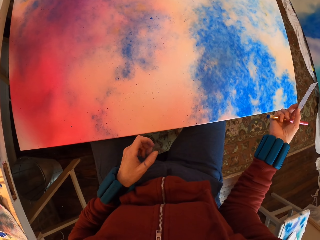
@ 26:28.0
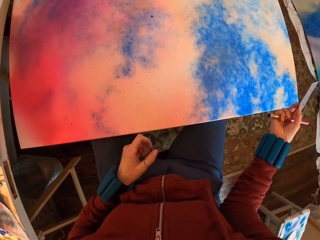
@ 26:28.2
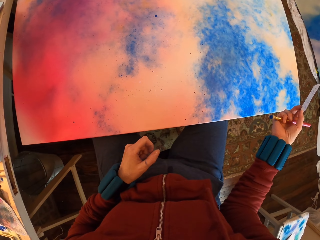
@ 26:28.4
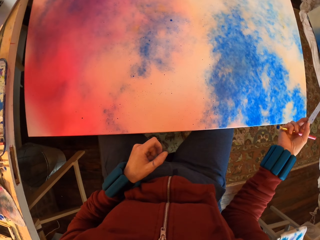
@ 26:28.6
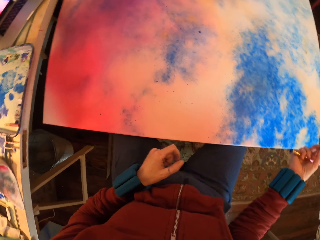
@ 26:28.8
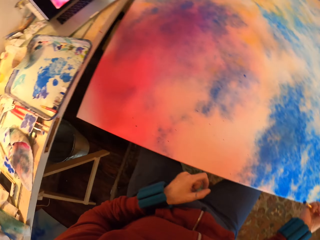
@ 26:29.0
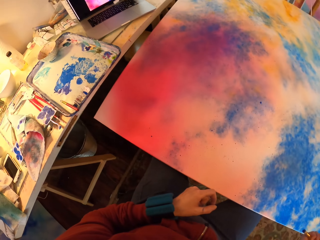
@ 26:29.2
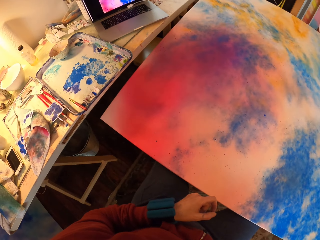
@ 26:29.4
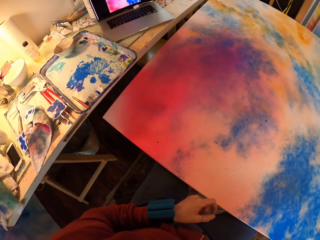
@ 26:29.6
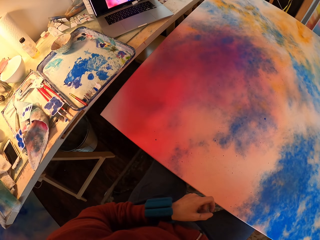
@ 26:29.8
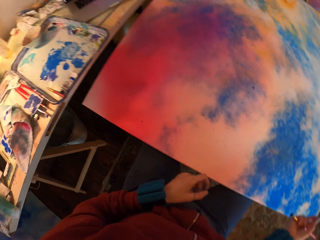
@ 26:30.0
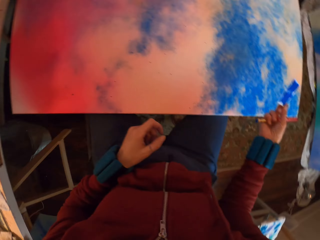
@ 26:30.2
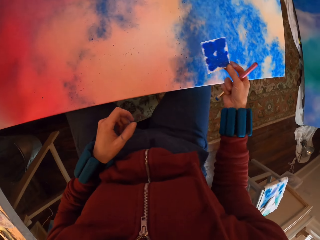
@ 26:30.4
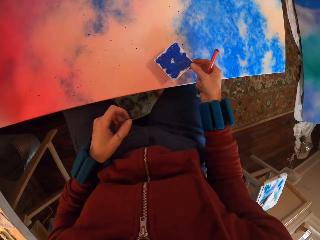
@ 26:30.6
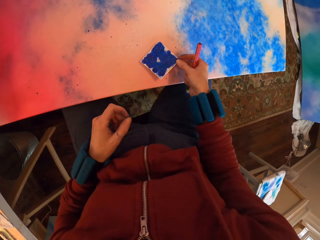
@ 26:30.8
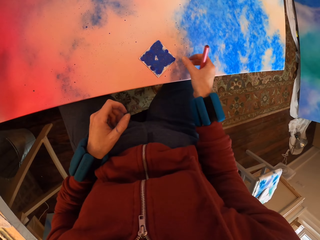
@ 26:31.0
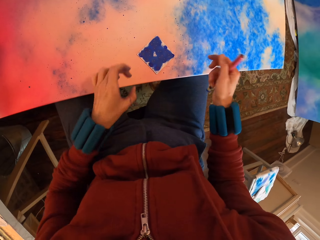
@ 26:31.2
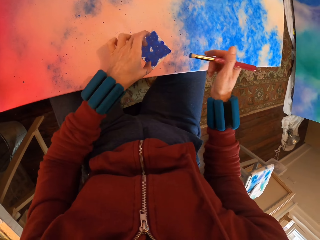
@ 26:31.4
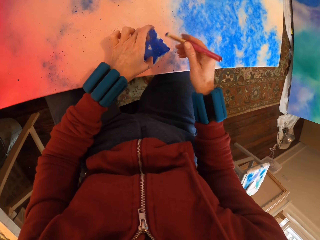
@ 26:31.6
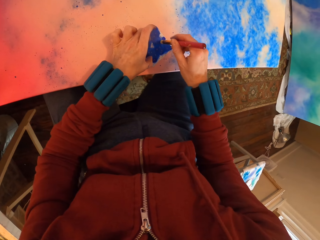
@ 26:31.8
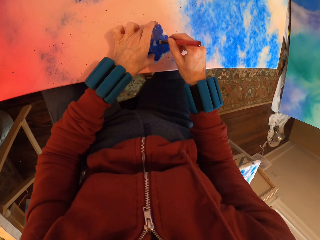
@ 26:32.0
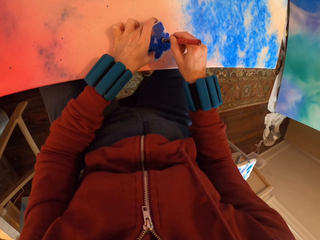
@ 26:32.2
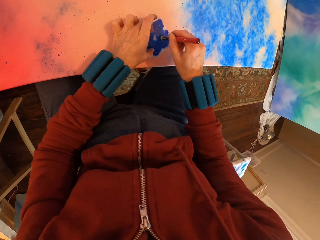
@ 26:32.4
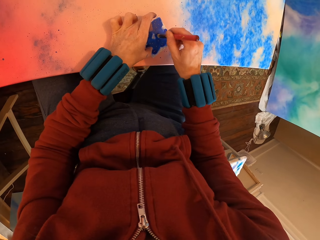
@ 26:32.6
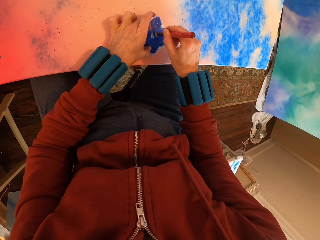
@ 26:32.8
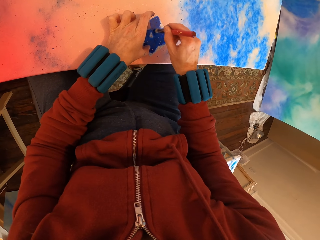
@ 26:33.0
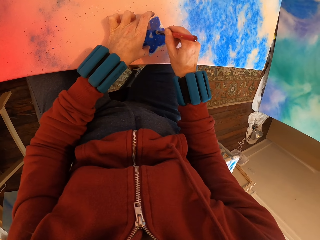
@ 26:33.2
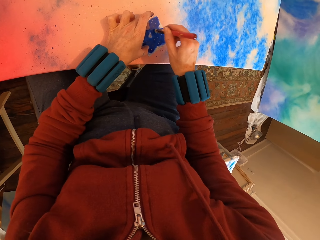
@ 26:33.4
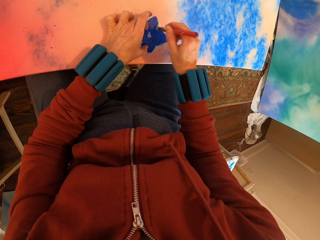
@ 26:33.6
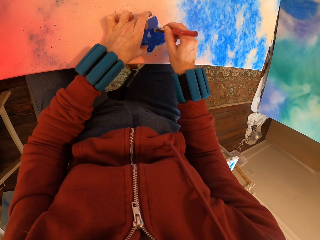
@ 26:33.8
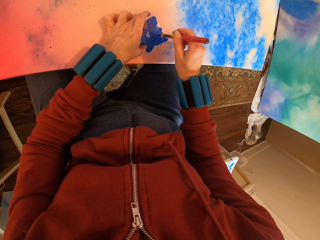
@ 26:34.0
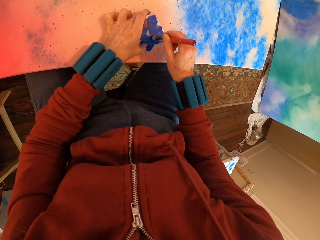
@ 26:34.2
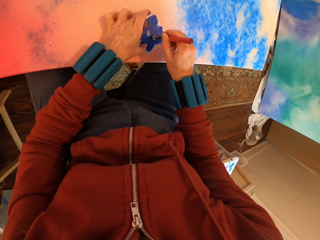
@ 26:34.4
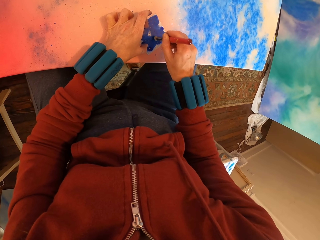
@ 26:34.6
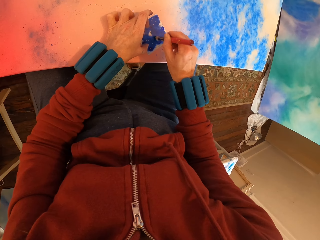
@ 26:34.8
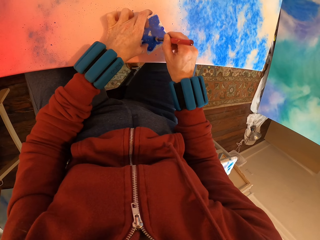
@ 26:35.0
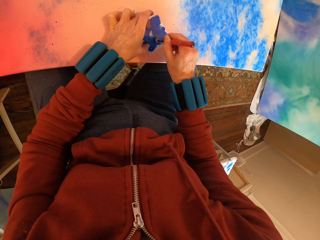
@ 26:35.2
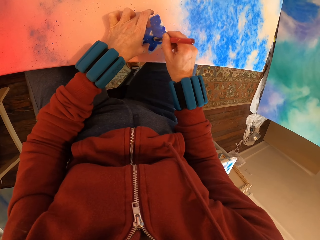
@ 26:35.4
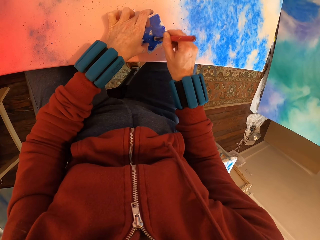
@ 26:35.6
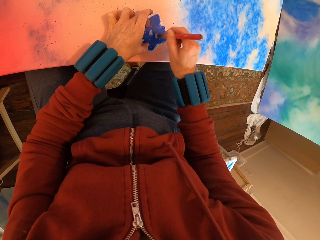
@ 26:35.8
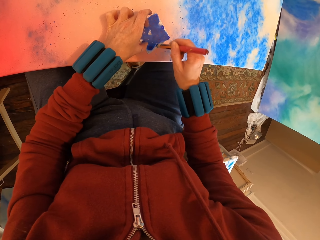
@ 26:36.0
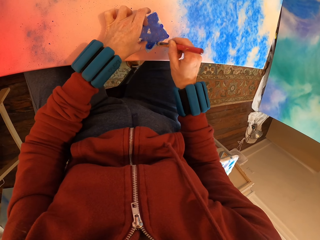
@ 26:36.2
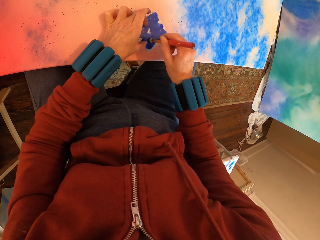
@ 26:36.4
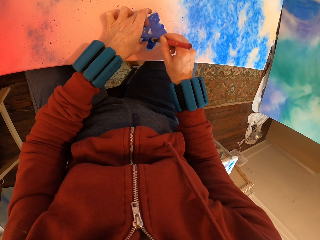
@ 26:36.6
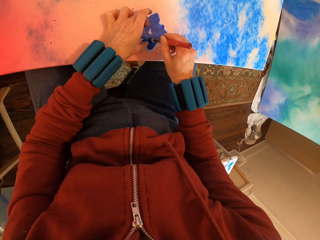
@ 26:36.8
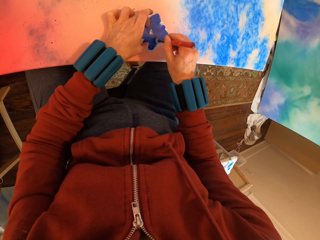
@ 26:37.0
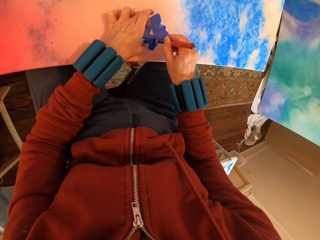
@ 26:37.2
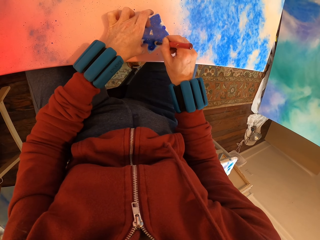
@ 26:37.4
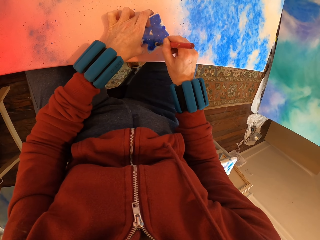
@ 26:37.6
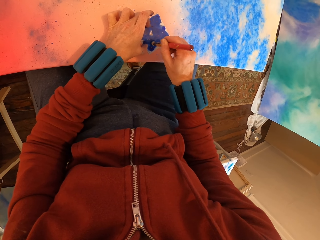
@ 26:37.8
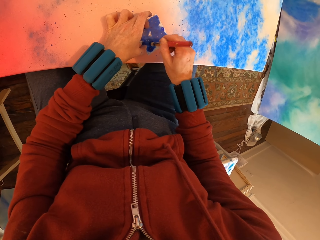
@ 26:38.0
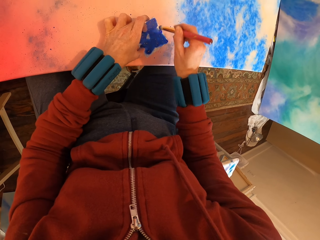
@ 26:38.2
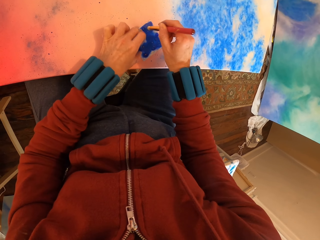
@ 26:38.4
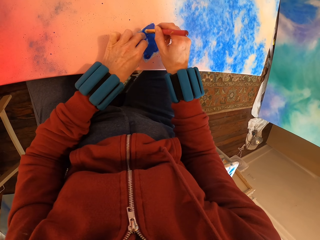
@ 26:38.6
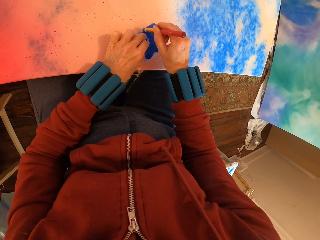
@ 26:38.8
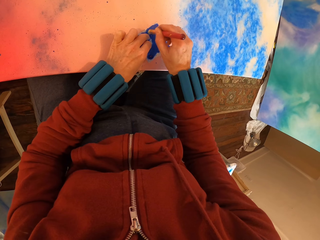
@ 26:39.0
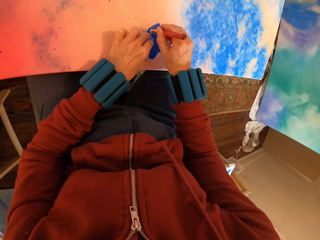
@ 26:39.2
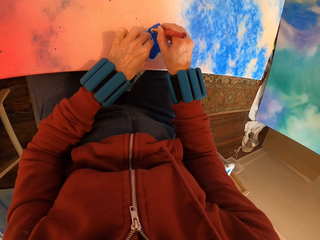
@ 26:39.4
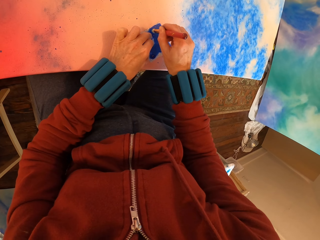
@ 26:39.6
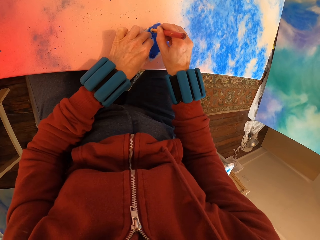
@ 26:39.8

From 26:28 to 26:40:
The camera wearer applies paint with a brush on the painting.

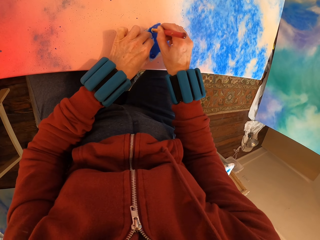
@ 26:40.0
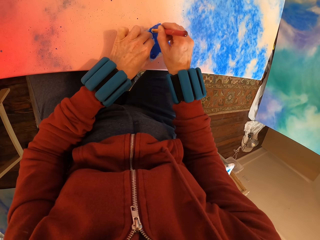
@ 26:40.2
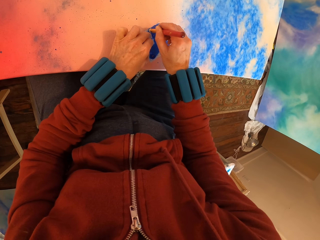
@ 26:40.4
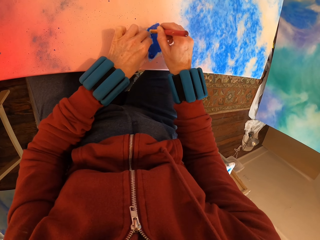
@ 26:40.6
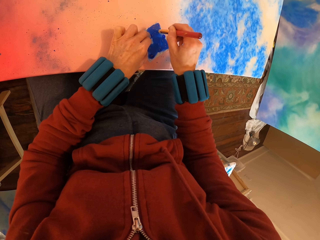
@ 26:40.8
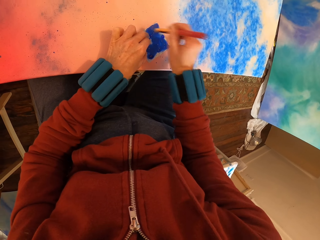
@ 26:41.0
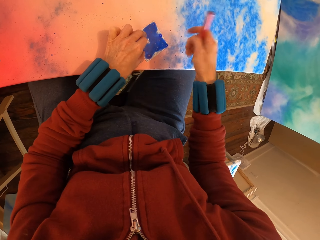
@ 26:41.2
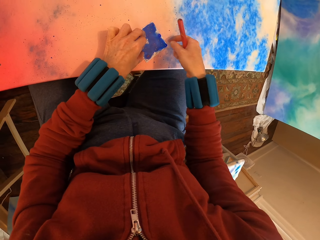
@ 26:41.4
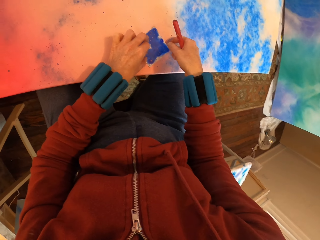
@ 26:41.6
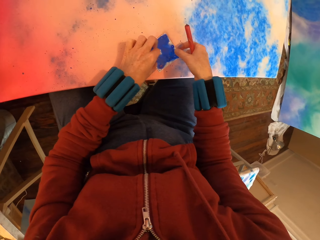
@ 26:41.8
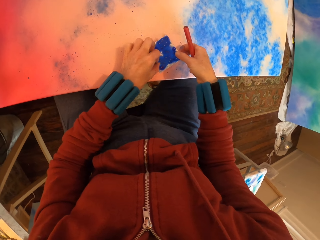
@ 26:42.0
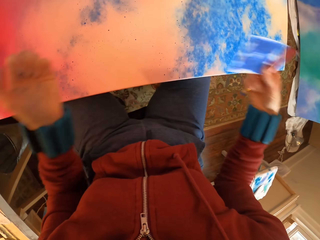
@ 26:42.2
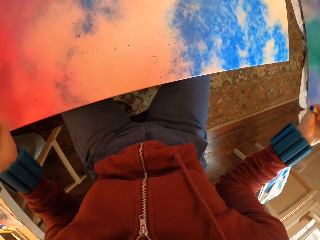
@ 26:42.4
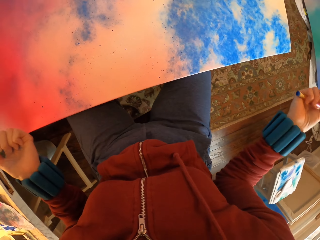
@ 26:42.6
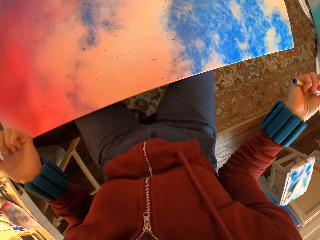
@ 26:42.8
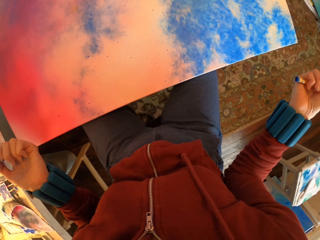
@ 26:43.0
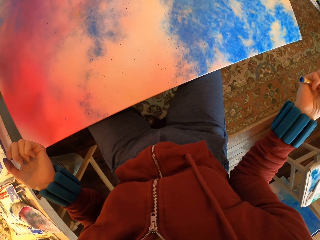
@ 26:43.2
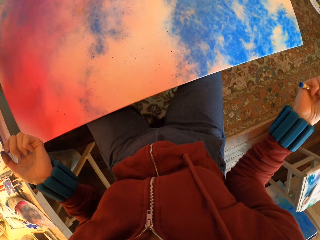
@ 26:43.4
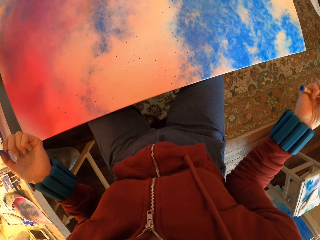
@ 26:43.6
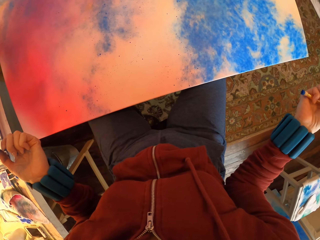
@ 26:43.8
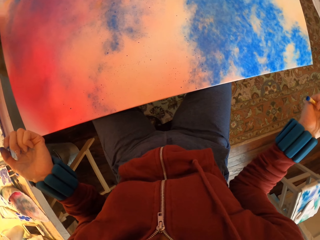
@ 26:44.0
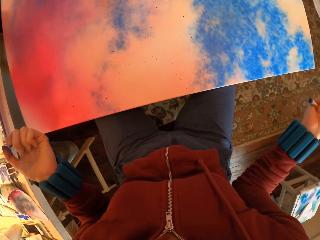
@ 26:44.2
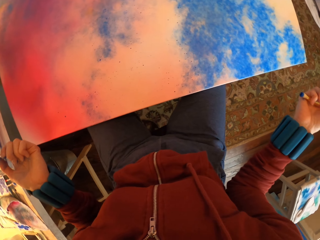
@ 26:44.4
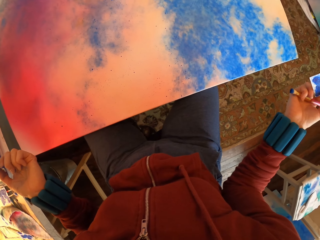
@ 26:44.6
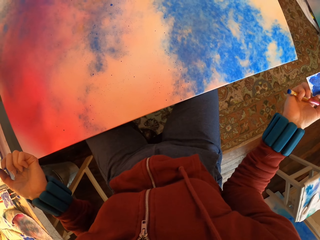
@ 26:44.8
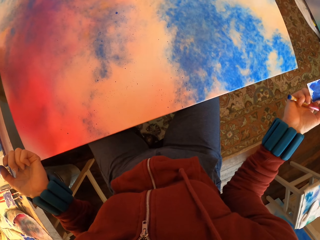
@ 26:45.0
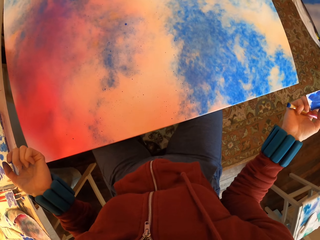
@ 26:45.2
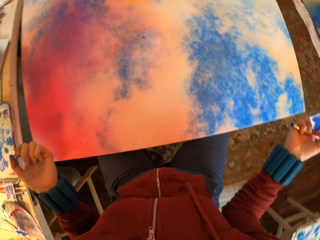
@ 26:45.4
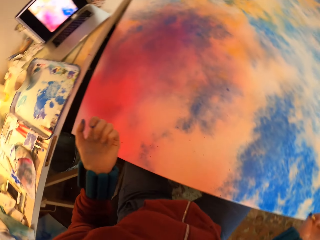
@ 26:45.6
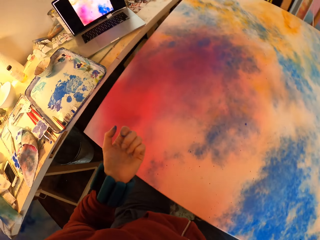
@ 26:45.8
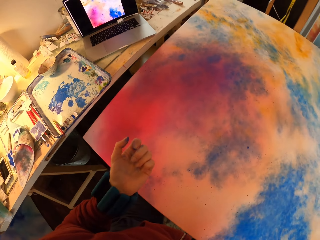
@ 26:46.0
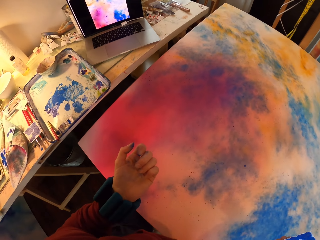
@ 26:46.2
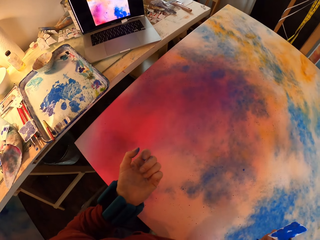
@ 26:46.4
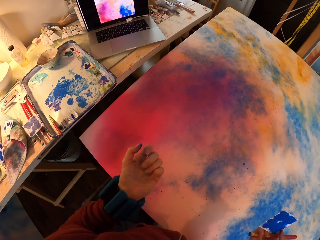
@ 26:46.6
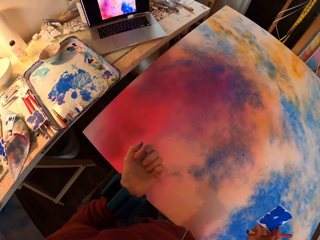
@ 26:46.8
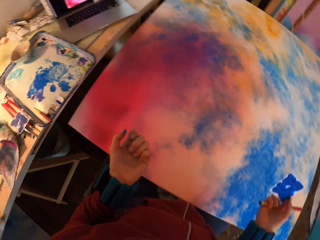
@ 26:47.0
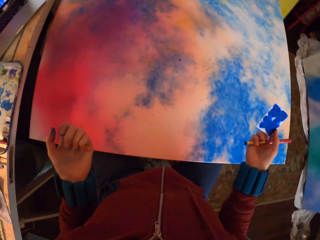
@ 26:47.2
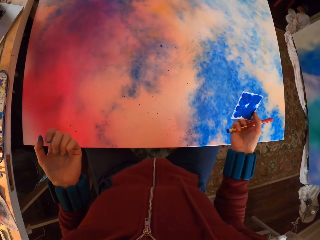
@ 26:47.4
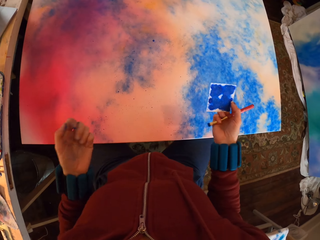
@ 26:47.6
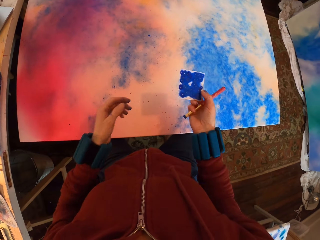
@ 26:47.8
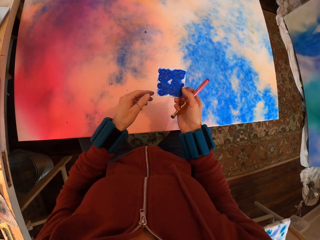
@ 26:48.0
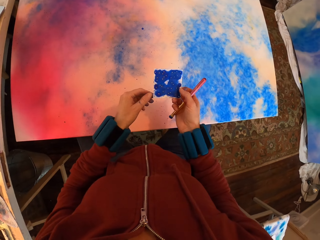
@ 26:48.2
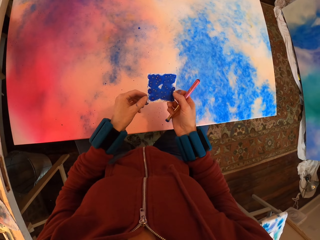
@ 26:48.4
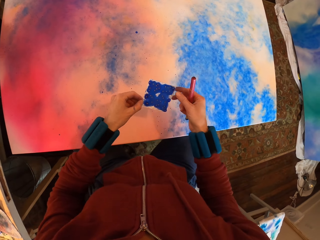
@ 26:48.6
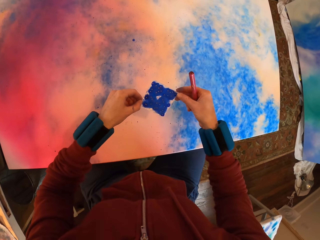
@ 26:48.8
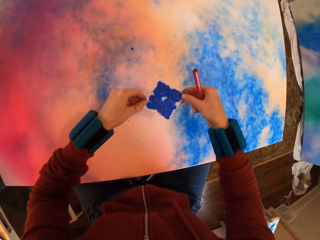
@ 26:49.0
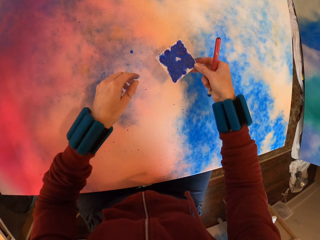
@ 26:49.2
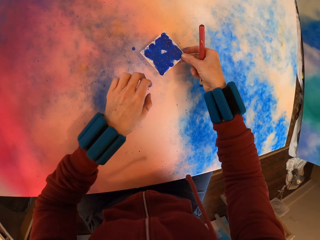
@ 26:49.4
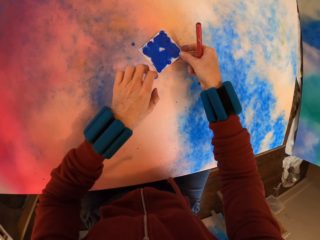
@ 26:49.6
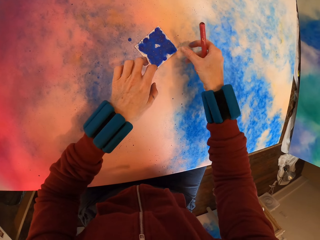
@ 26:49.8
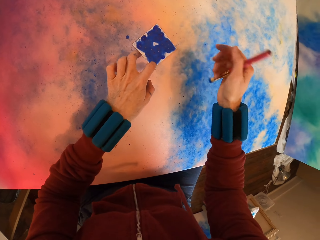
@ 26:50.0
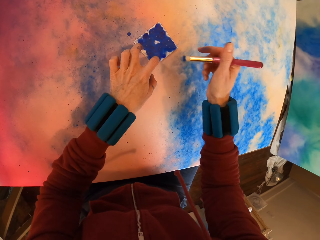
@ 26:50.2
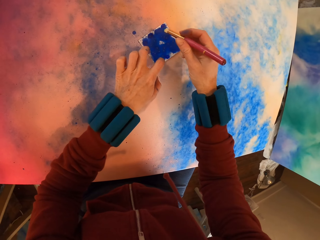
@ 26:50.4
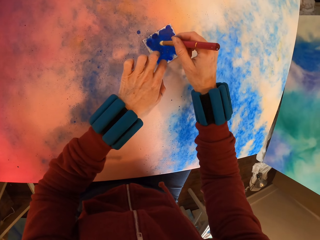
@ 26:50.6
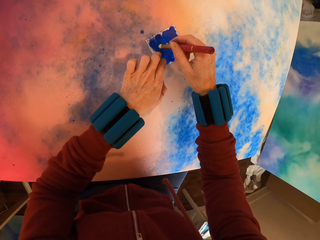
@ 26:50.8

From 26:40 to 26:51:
The camera wearer looks at the painting.
